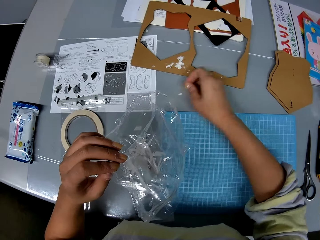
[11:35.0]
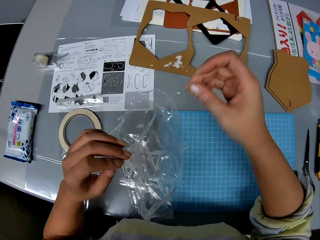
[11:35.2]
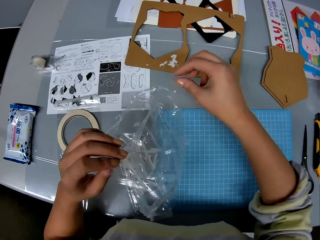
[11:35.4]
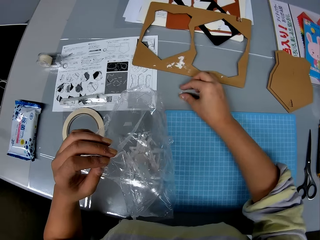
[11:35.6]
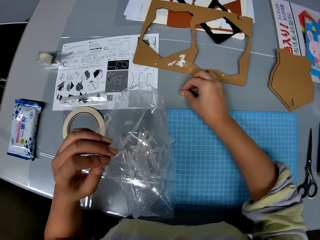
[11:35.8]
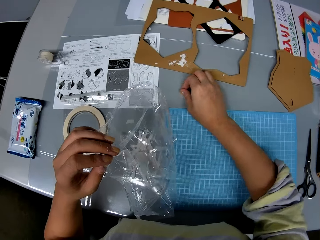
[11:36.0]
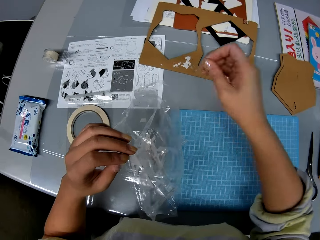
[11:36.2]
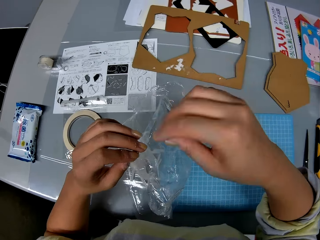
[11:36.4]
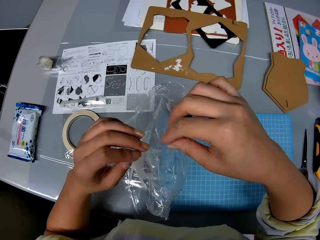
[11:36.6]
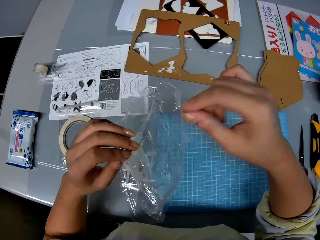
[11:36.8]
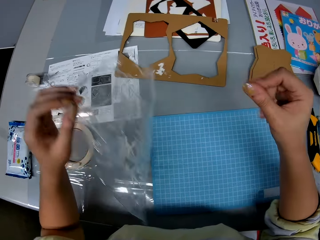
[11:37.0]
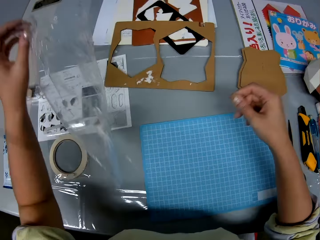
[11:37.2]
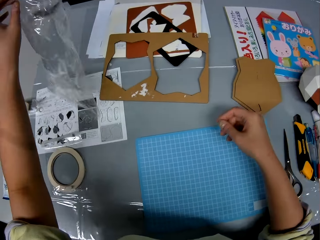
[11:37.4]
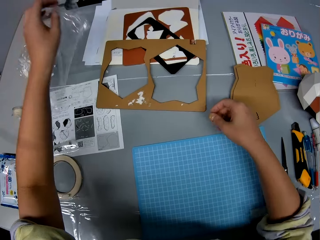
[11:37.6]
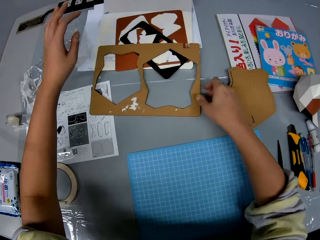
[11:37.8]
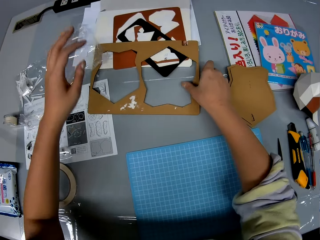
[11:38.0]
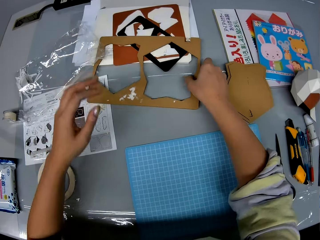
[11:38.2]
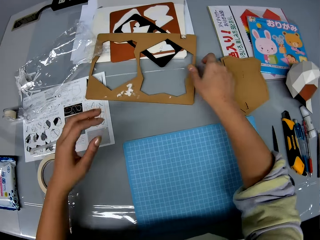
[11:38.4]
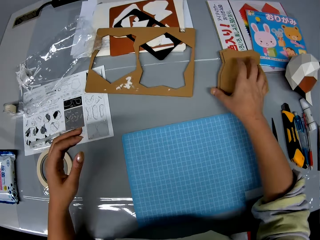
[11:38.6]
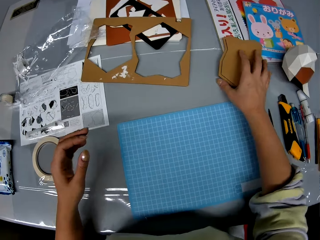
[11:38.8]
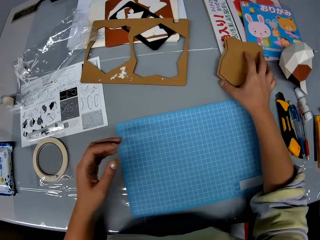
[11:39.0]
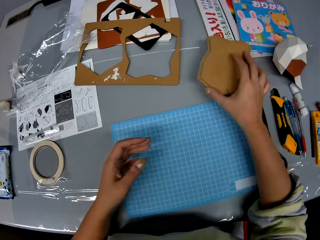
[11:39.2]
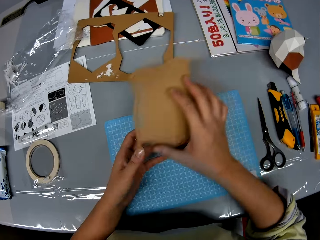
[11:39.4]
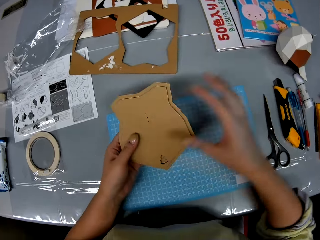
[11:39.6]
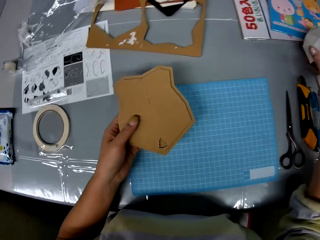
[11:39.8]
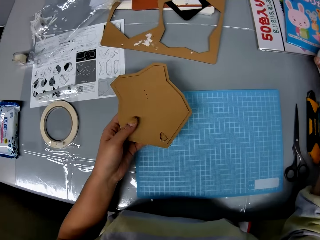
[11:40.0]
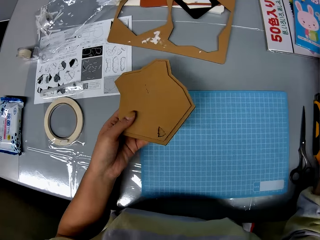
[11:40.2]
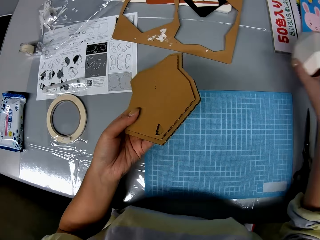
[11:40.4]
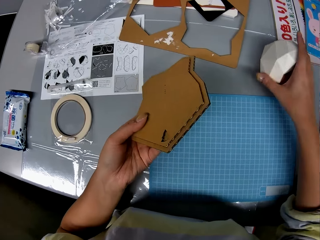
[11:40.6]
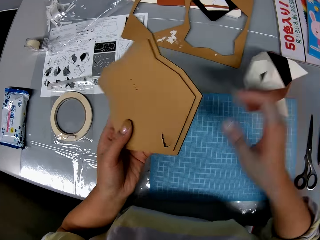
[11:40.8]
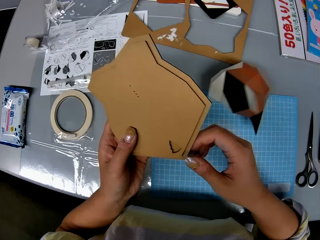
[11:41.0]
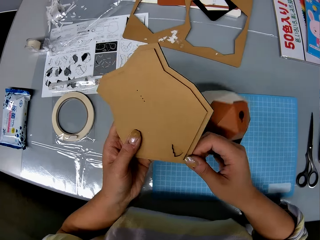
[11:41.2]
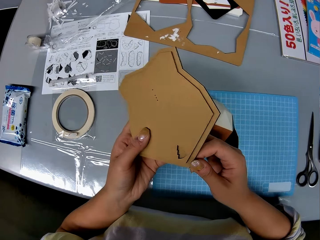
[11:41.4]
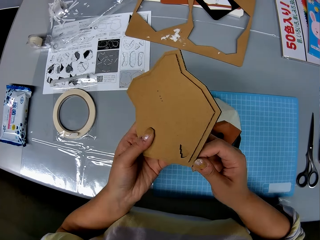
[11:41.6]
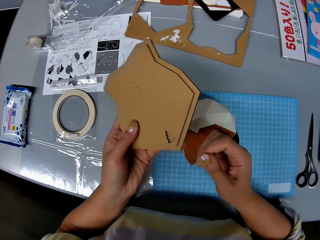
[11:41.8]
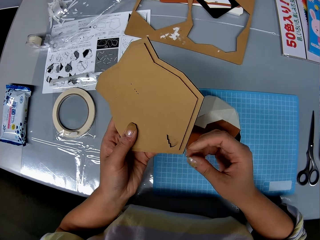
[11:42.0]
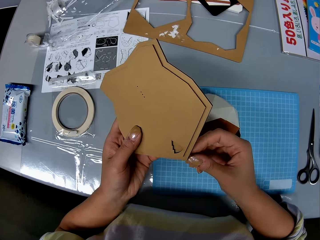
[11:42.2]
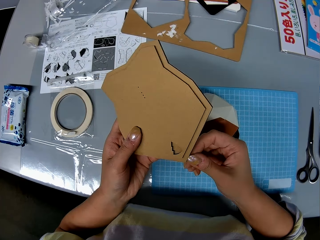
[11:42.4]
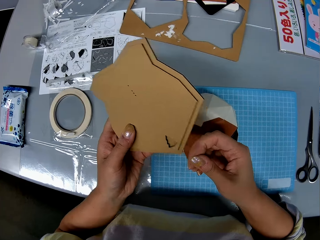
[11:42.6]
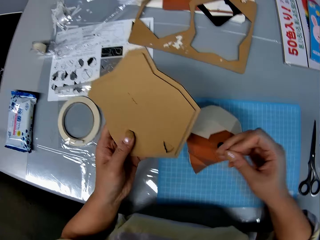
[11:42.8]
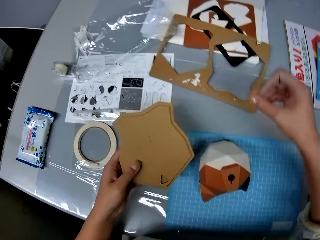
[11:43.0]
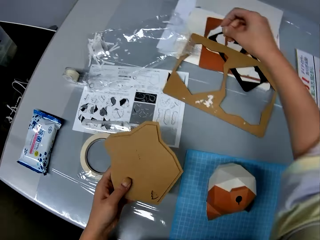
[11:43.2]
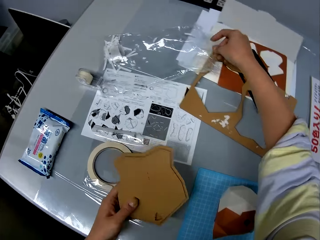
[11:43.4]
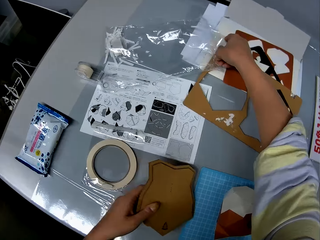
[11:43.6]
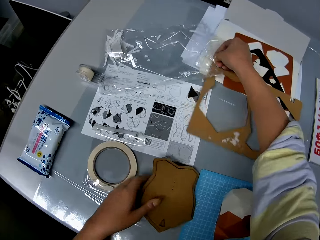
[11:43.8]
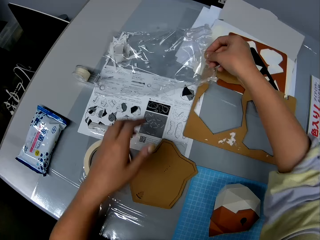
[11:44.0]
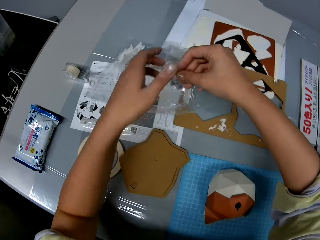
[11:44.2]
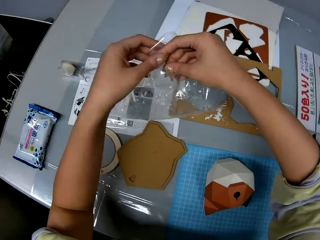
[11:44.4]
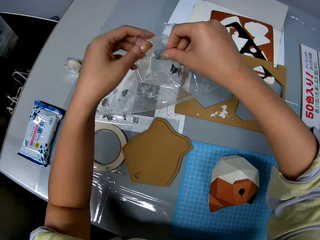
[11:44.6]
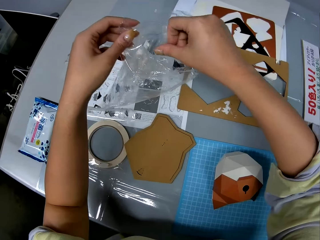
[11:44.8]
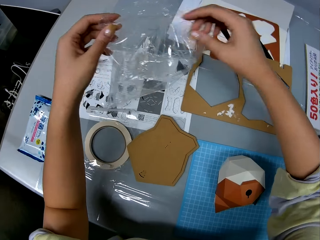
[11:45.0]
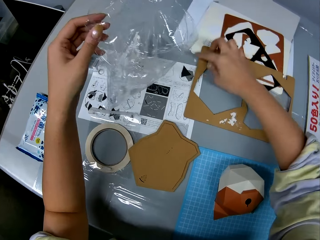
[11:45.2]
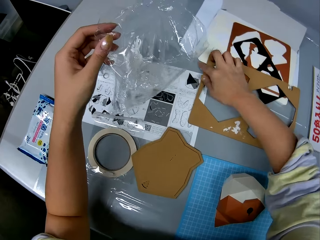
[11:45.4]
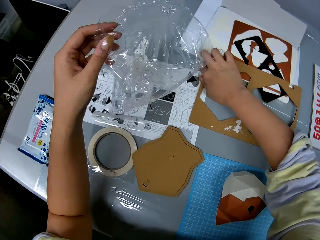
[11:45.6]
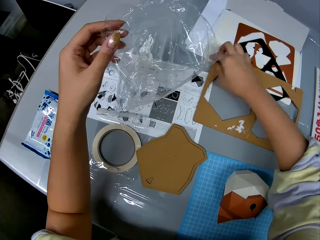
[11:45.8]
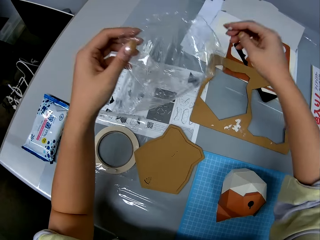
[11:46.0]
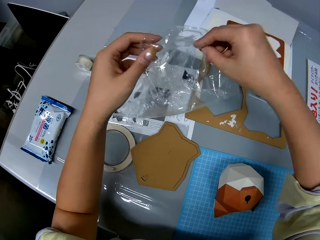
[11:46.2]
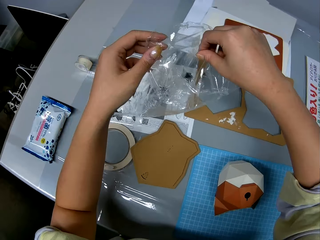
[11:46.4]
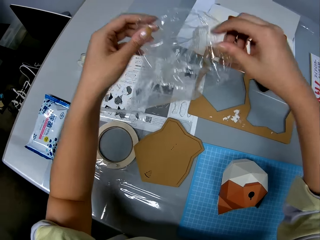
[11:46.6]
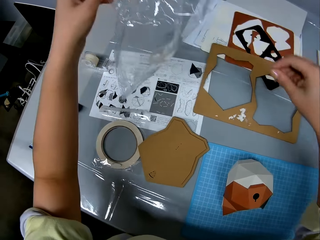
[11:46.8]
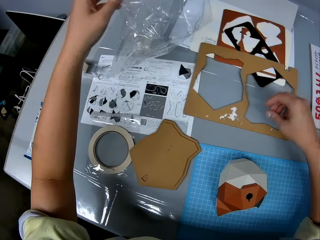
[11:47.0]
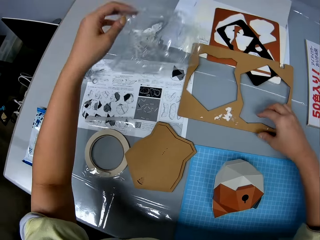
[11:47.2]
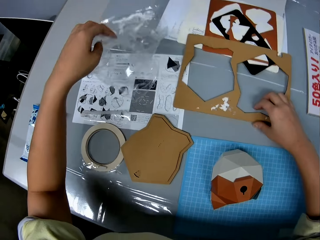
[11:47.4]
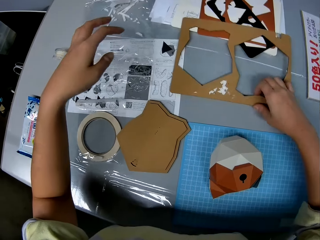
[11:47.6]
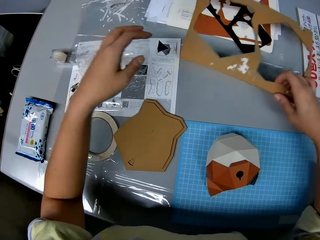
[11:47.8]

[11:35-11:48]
The camera wearer picks paper from the table. She puts the paper on the paper bag. She picks paper from the table, and puts the paper on the paper bag again. She puts the nylon on one side of the table. She inspects the cutout on the table. She picks the paper craft or cutout on the table with her right hand. She holds the cutout. She picks another paper craft or origami on the table. She places the origami on the table. She inspects the cutout. She adjusts the other paper craft in her hand. She drops the other paper craft on the table. She picks the nylon of dirt on the table. She stares at the paper bag. She picks a paper from the cutout. She puts the paper in the paper bag.

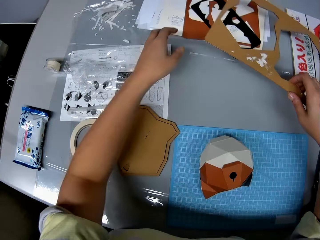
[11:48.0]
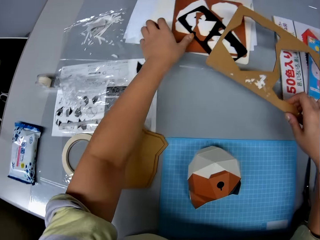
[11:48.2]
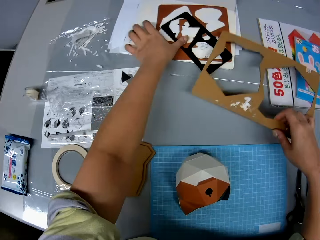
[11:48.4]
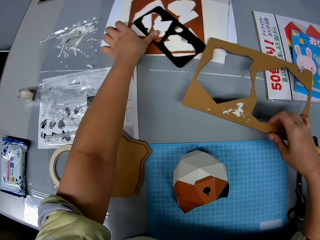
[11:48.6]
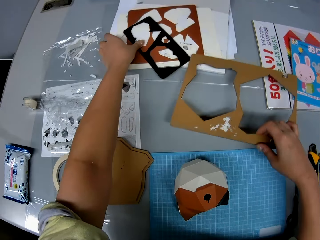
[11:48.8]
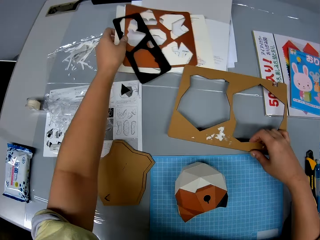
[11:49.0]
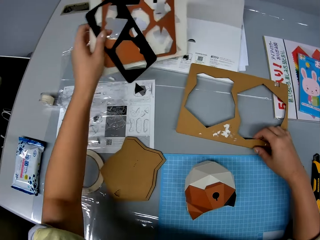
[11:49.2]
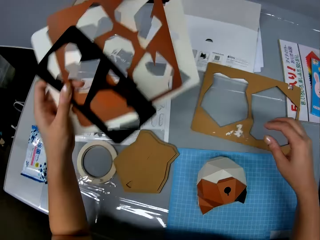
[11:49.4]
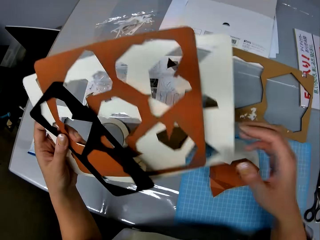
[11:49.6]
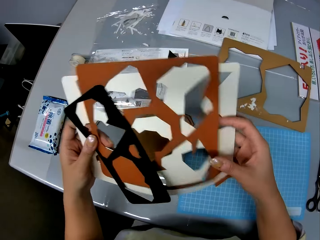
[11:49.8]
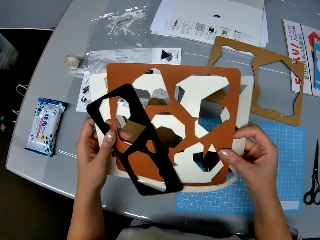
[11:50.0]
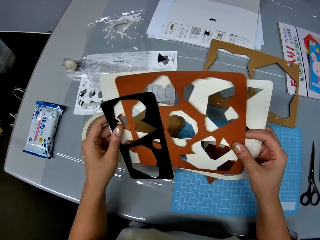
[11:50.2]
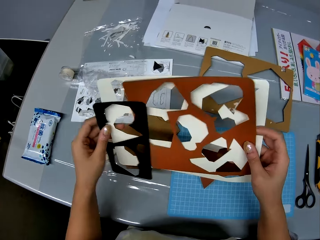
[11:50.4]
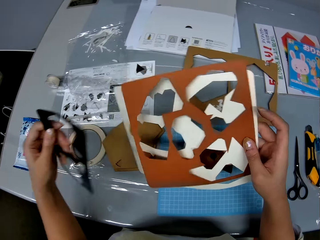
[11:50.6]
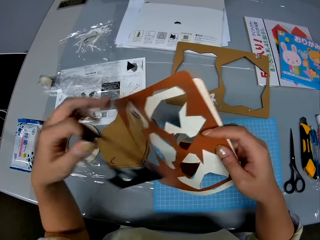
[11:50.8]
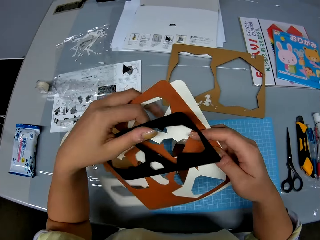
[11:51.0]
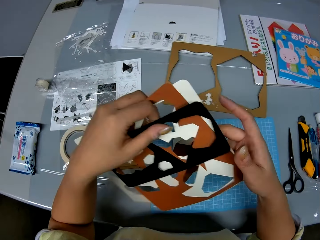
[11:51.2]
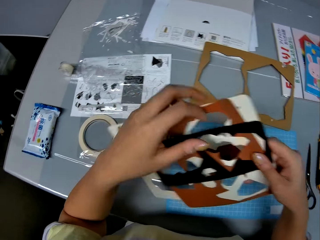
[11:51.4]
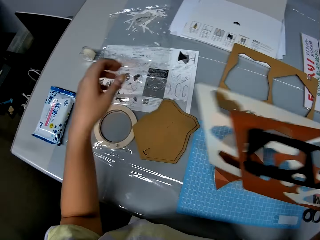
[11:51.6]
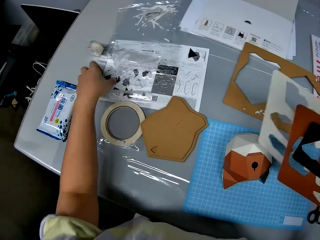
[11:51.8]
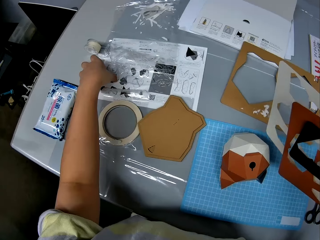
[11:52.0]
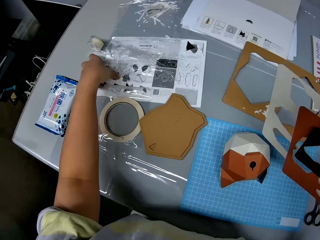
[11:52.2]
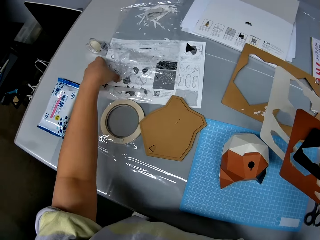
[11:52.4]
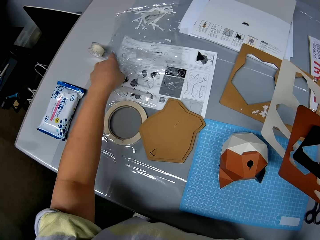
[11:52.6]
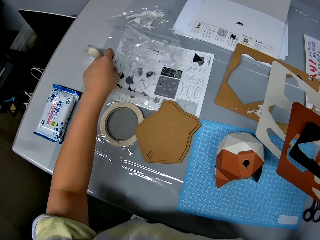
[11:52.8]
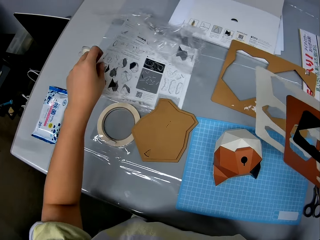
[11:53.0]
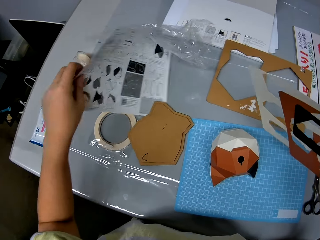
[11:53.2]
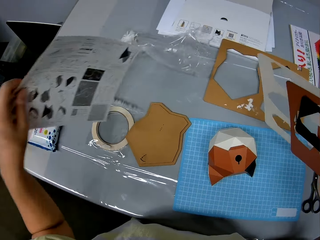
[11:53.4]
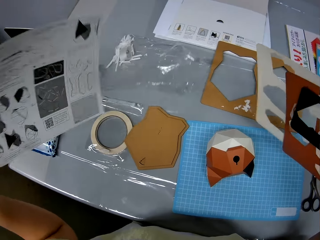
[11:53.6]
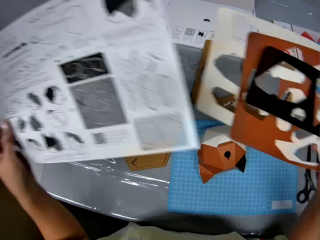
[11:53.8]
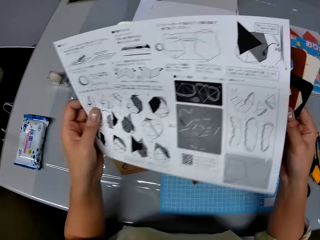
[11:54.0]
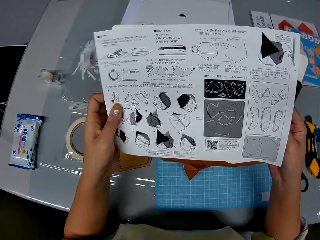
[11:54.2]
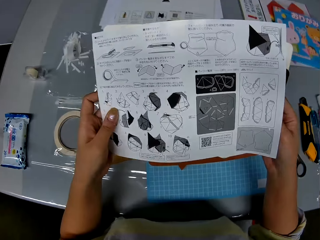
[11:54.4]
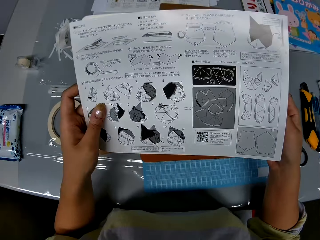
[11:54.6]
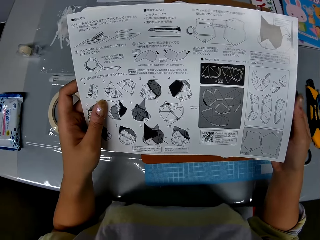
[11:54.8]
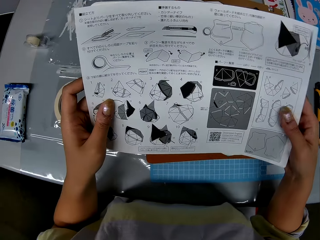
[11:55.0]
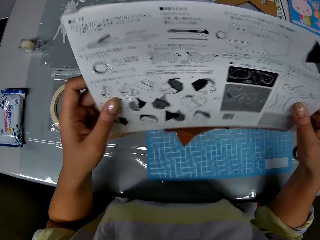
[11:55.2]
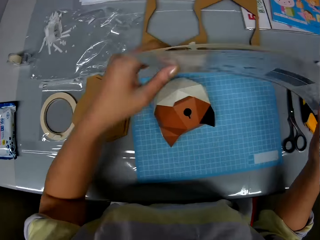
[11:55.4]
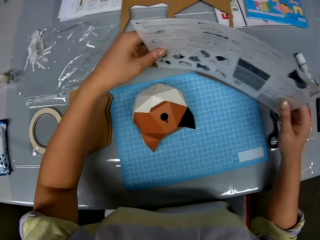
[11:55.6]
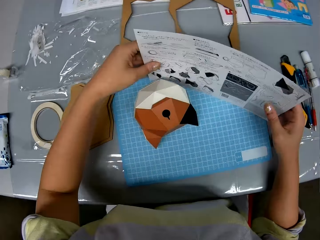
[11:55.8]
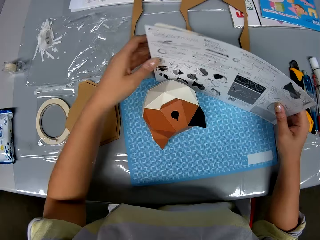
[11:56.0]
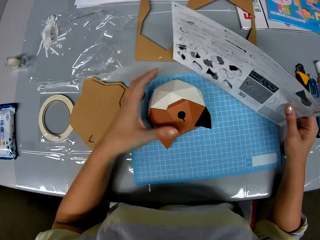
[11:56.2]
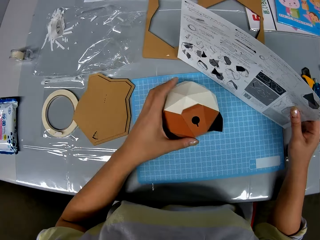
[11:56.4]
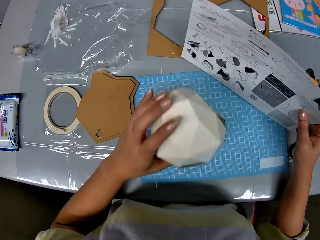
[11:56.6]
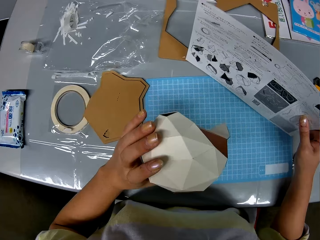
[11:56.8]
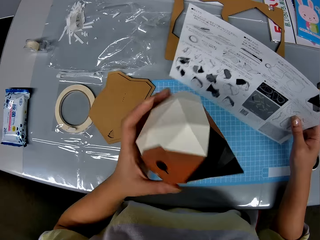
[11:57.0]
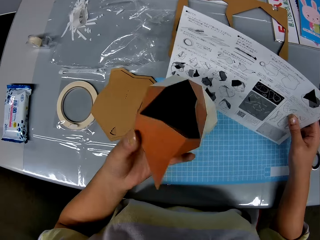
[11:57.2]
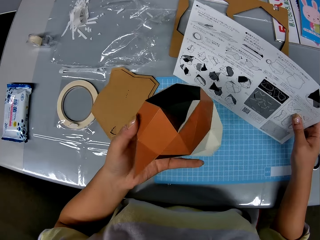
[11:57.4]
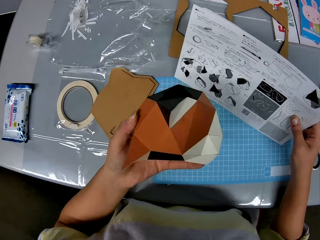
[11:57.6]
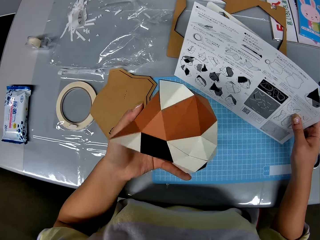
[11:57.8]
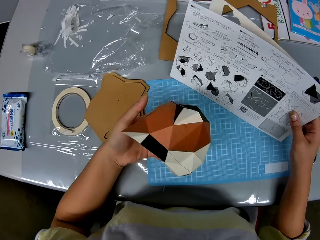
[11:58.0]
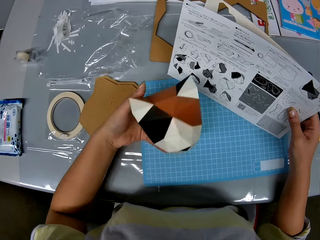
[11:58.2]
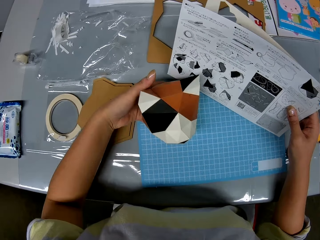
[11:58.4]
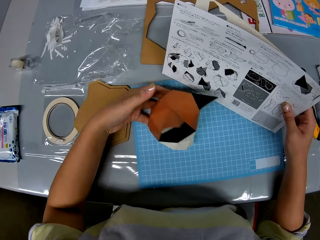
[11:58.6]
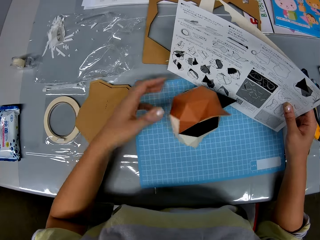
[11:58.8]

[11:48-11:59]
The camera wearer puts the nylon on one side of the table. She picks the craft board on the table with her right hand. She packs the other craft board on the table. She drops the craft board in her right hand on the table. She passes the craft board in her left hand to her right hand. She inspects the cutouts. She picks the leaflet or printed page on the table with her left hand. She stares at the printed page. She places the printed page on the table. She inspects the origami. She picks the paper craft on the table.
